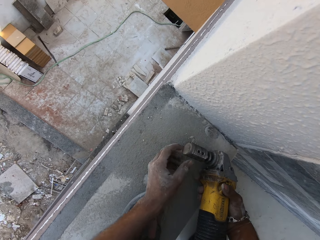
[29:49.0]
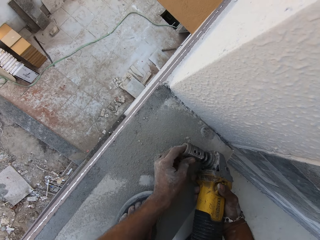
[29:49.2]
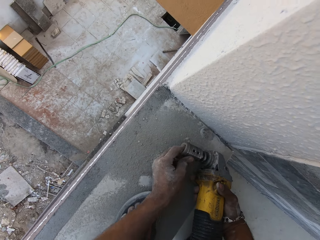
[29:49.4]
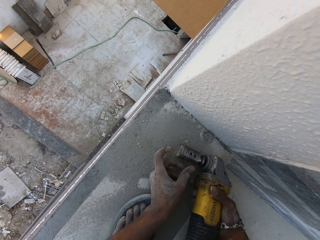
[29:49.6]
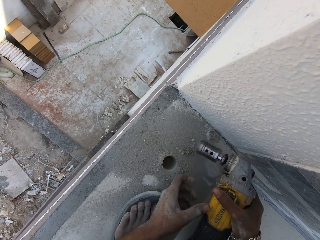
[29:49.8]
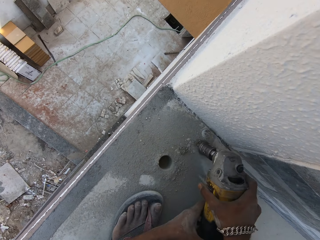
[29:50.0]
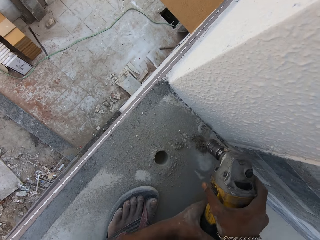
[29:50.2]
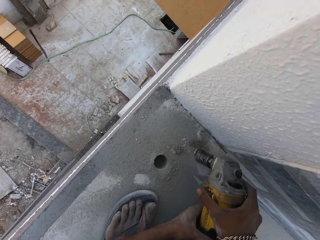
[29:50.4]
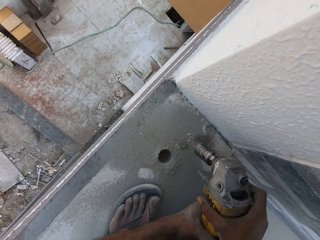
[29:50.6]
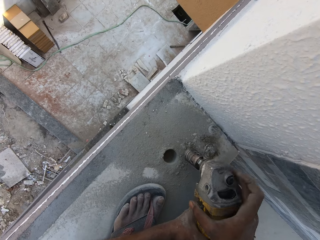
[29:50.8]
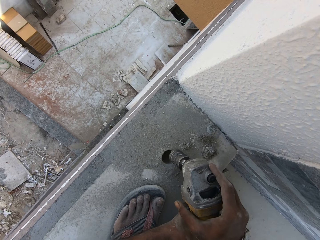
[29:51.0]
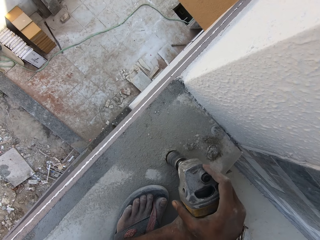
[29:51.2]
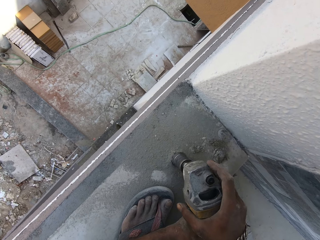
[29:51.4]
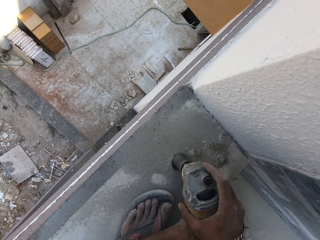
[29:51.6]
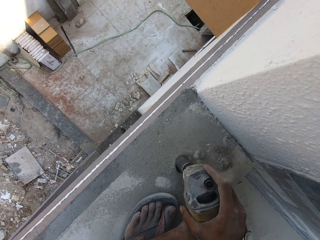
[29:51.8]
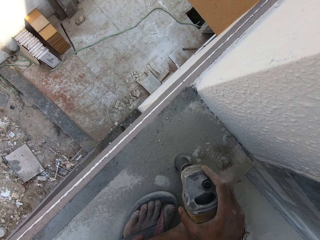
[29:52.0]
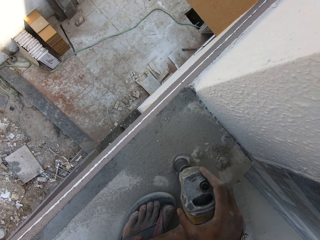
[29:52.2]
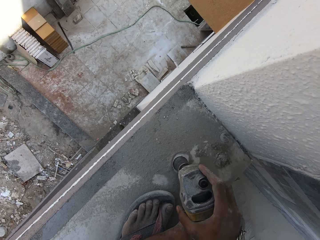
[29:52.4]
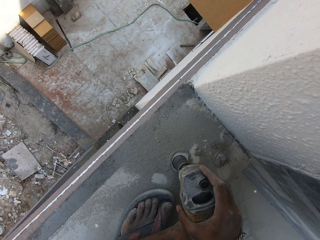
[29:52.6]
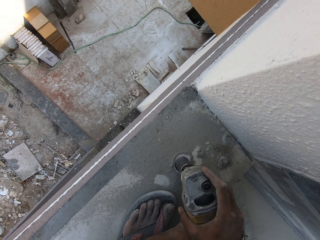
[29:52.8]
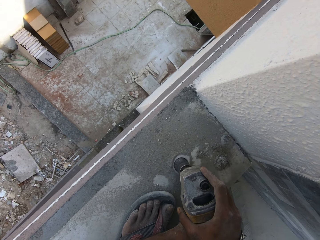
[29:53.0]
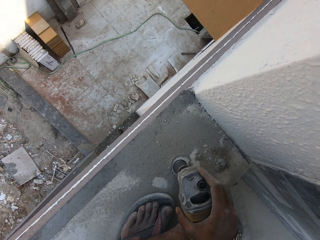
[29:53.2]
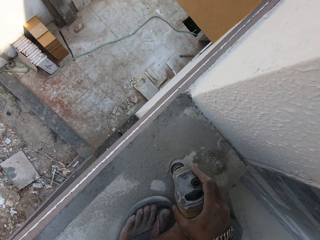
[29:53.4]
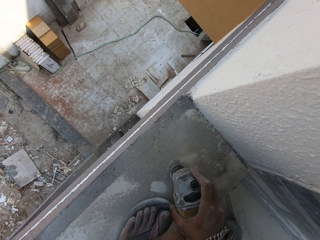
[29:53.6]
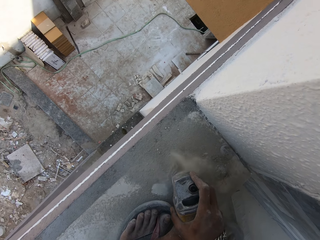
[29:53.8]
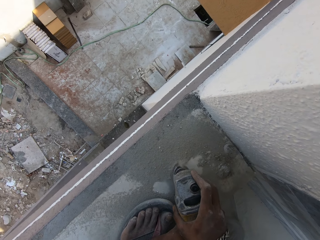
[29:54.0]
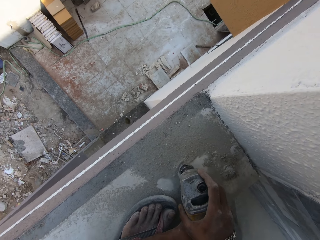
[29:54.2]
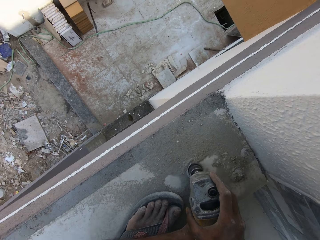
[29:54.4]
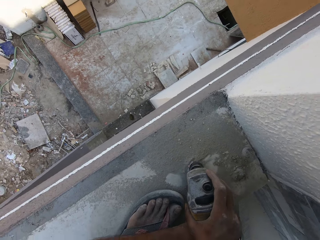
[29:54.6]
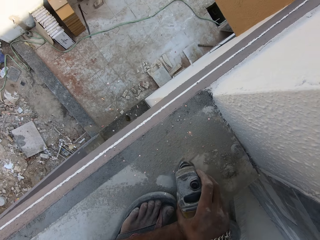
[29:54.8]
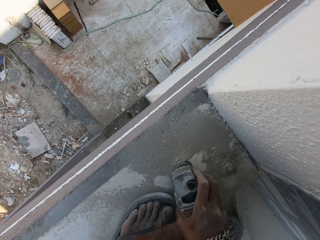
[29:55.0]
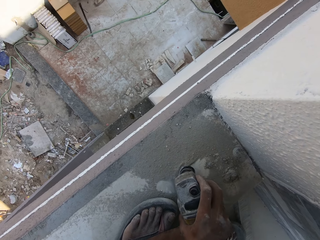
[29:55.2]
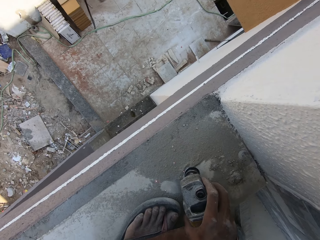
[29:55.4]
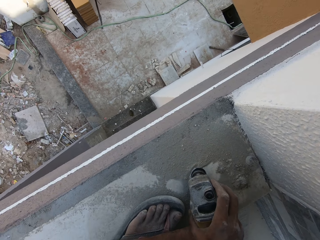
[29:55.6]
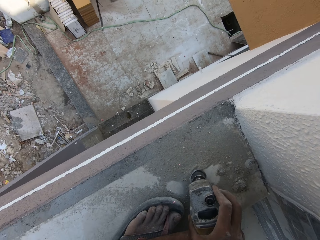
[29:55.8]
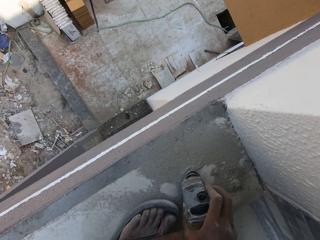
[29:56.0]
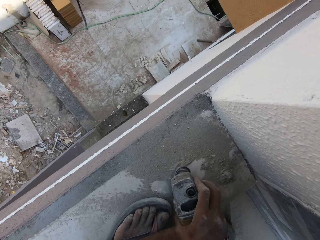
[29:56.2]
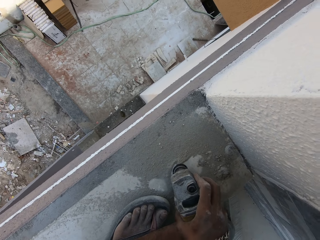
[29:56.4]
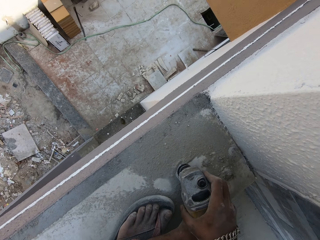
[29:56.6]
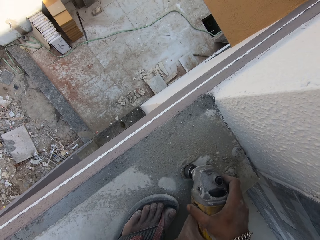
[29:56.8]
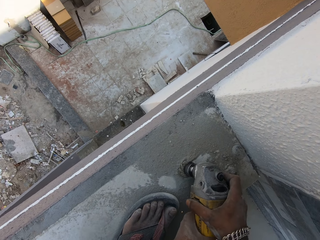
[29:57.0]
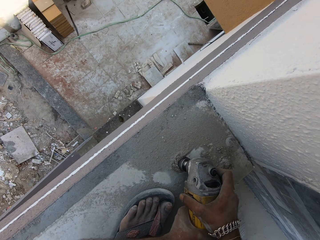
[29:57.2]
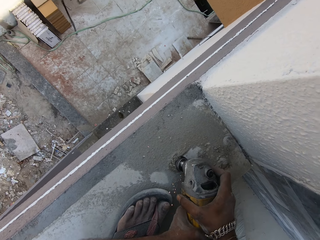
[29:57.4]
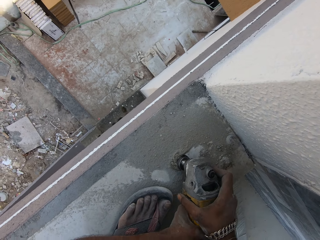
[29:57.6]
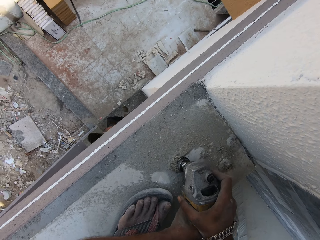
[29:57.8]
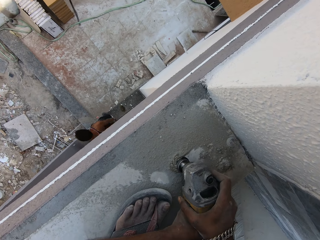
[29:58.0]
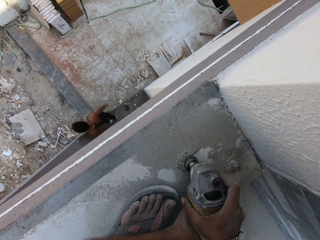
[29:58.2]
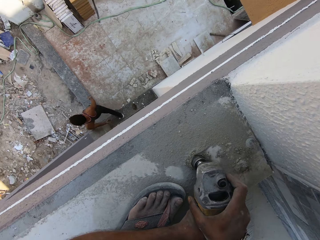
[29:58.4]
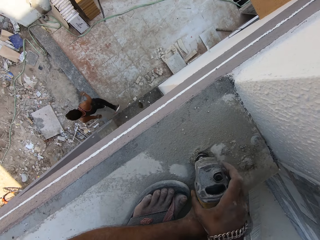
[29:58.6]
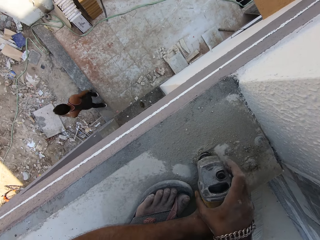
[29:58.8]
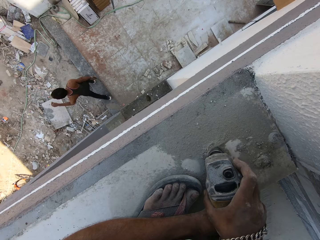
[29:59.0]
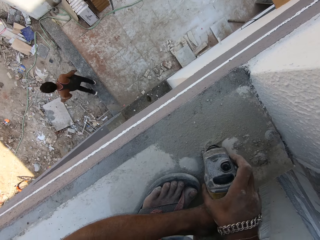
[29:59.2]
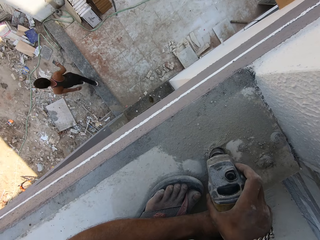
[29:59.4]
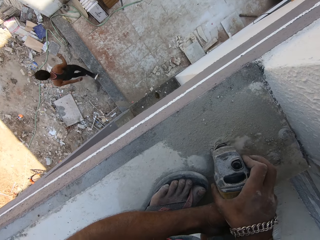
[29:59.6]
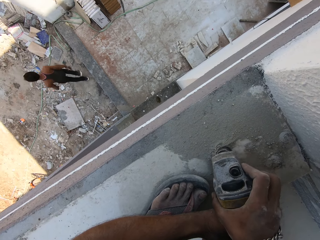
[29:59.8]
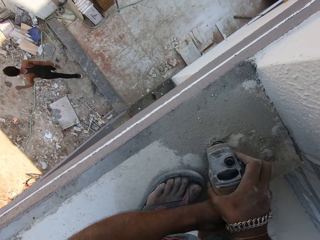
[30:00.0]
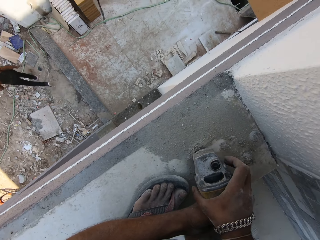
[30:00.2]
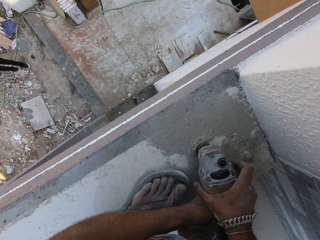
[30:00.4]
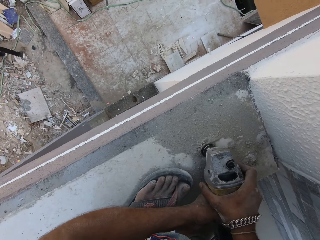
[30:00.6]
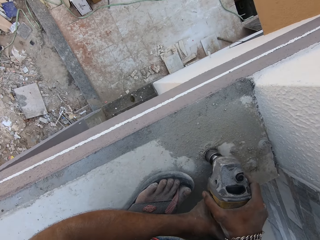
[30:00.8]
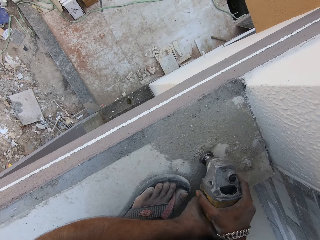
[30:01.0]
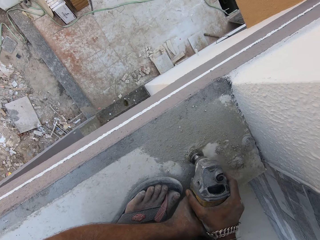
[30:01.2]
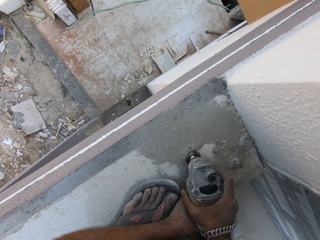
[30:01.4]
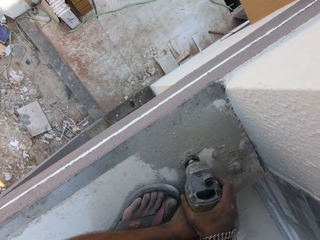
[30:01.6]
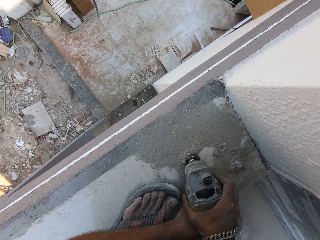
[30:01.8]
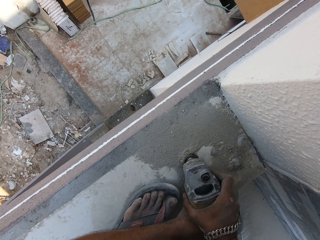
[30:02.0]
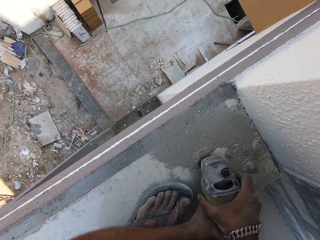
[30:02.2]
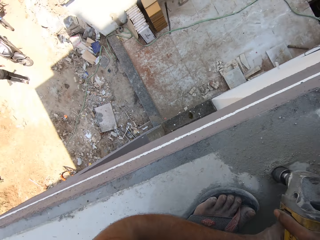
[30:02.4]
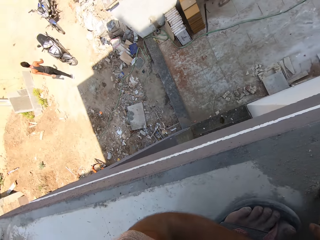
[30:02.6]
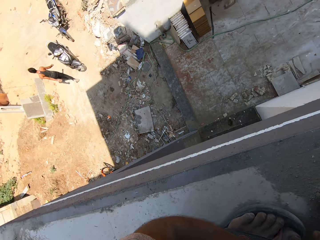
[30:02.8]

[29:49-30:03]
The camera wearer pokes his left hand into the hole saw cutter in his right hand. He hits the hole saw cutter in both hands on the terrace floor of the building. He removes sand from the drill. He drills the hole into the terrace floor of the building with the hole saw cutter in both hands. A man walks out of the building.

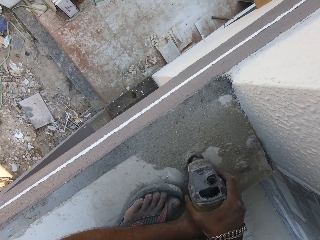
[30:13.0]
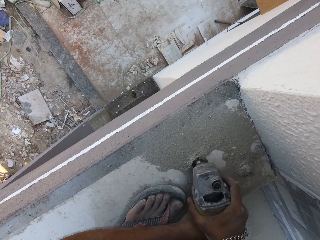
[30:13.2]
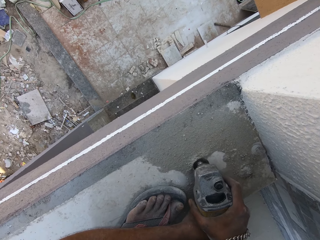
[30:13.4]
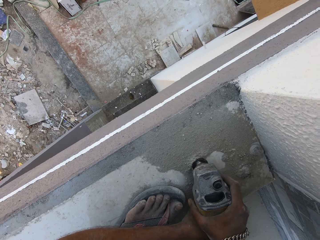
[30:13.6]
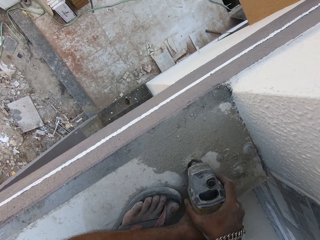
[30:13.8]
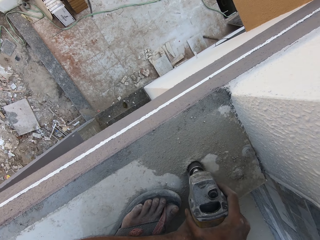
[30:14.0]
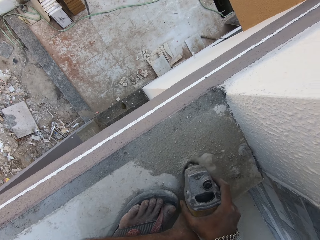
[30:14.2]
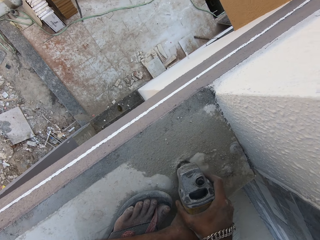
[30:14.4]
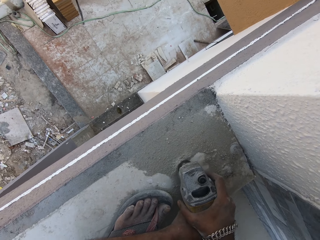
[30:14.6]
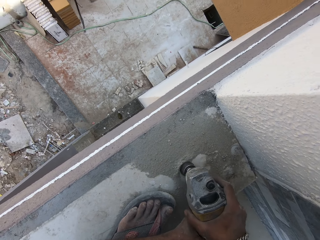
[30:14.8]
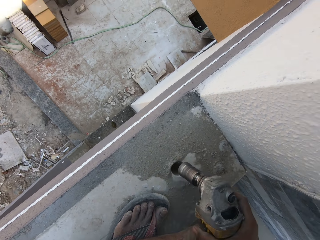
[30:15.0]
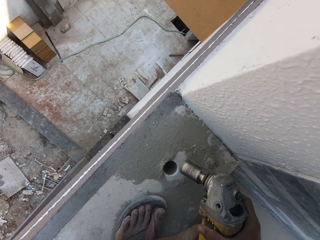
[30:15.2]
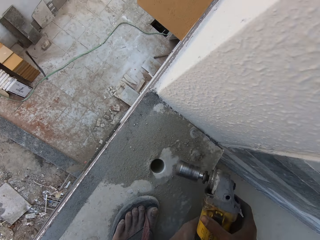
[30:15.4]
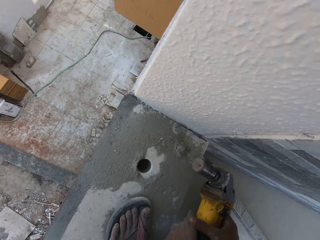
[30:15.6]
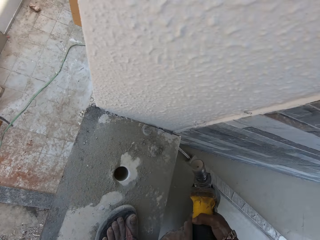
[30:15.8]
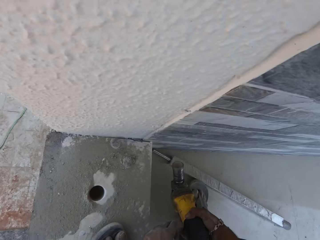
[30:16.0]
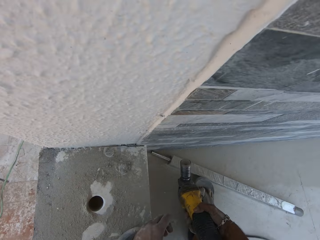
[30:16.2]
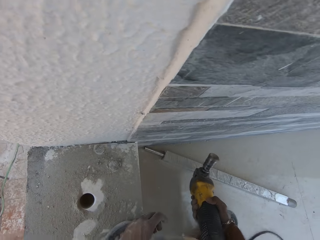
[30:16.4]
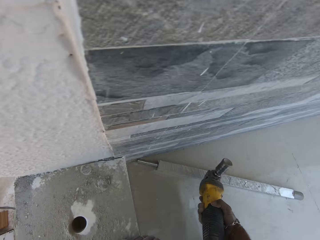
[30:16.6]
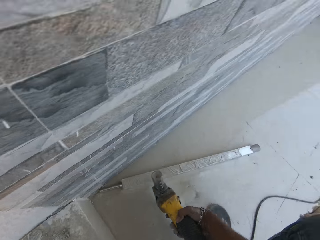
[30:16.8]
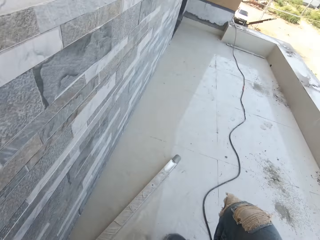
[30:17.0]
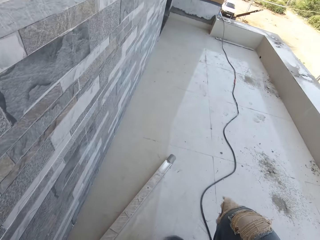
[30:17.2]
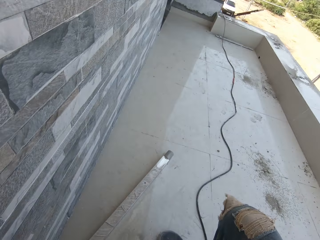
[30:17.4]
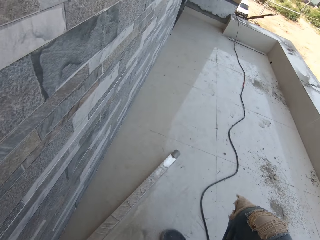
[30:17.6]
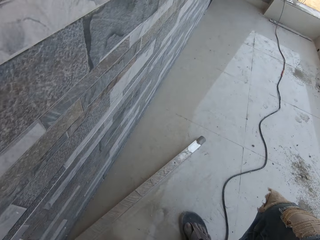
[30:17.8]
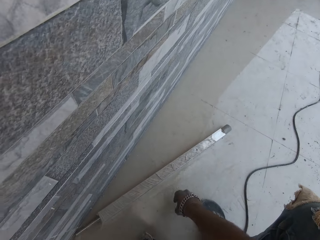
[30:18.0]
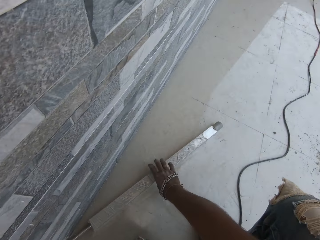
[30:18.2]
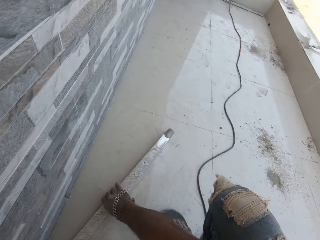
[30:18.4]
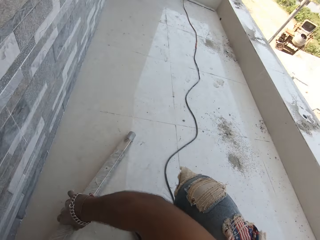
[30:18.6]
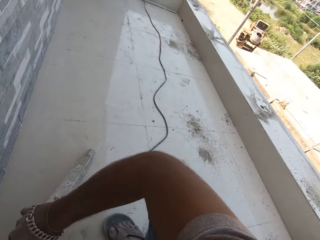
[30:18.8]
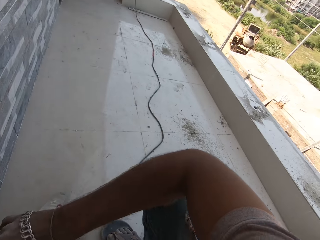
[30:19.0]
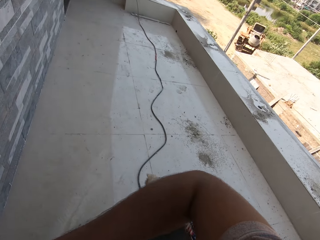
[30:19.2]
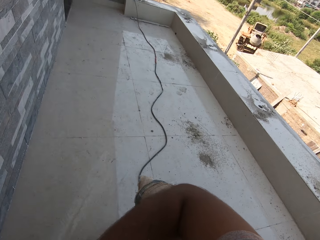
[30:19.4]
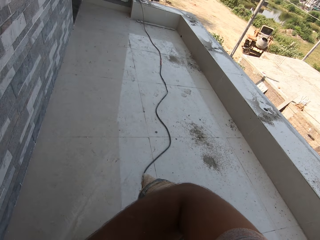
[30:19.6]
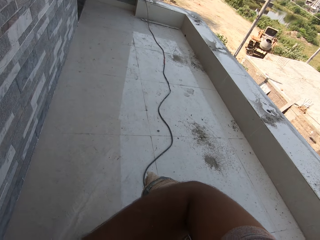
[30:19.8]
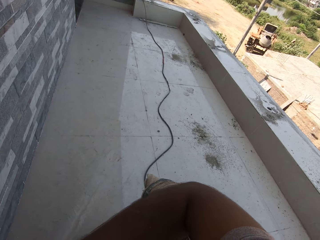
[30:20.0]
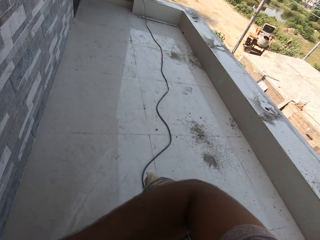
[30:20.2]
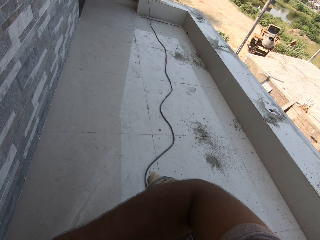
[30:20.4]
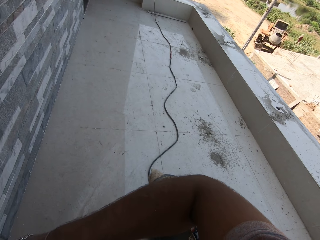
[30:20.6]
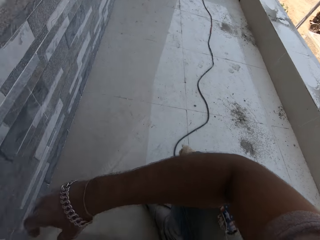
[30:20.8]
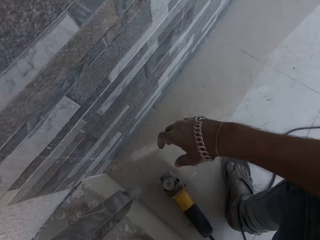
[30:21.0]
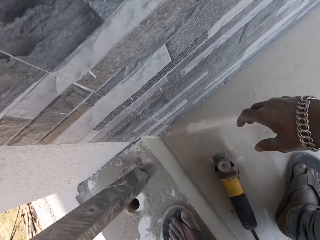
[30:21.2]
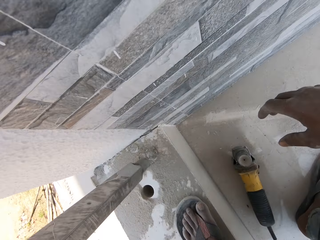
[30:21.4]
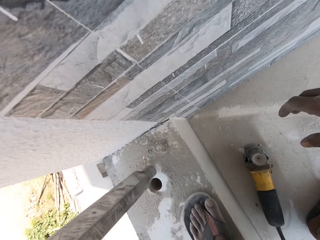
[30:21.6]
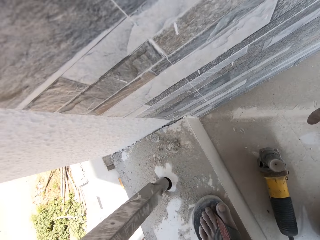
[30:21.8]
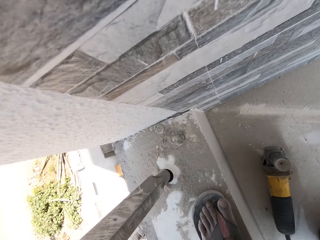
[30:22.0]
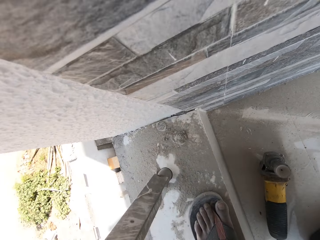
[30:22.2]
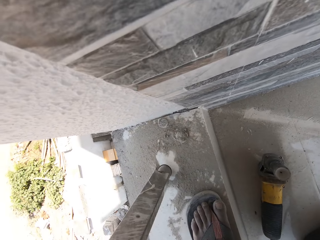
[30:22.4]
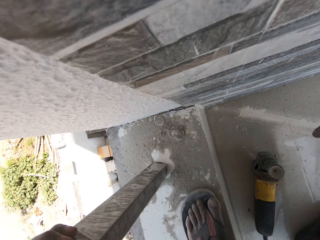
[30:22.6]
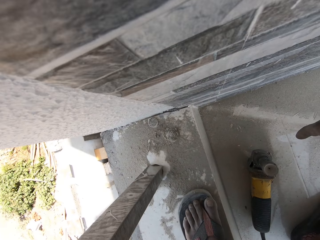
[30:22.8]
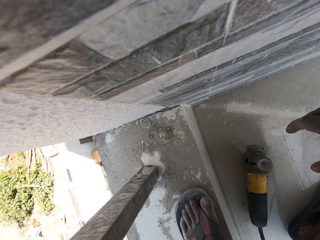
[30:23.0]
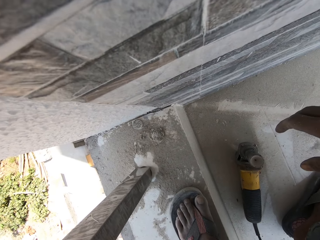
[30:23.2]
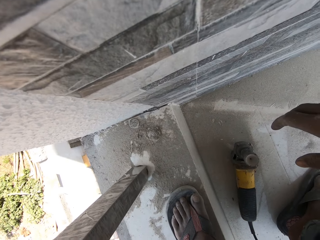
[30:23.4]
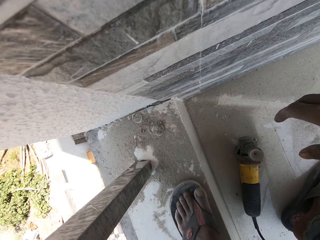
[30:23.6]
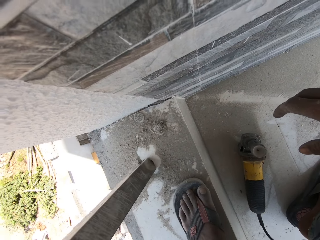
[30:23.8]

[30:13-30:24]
The camera wearer drills the floor with a drill. He drops the hole saw cutter on the terrace of the building with his right hand. He picks the metal from the top of the building with his right hand. He passes the metal from his right hand to his left hand. He puts the metal into the hole with his left hand.
